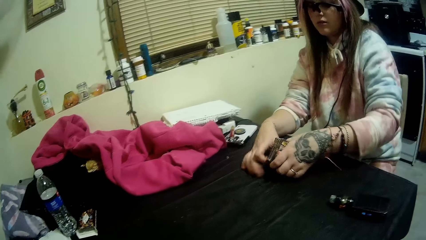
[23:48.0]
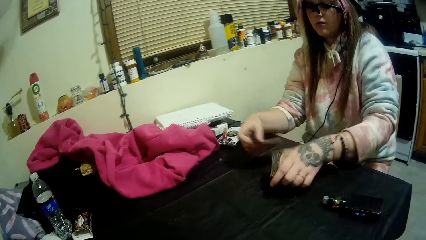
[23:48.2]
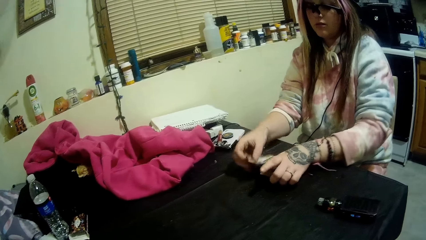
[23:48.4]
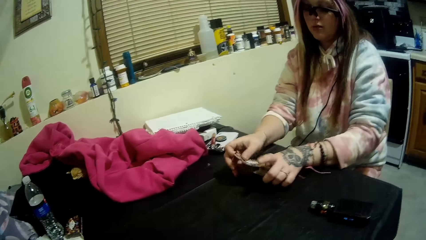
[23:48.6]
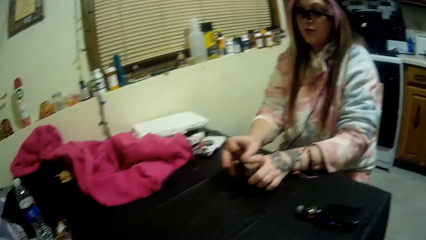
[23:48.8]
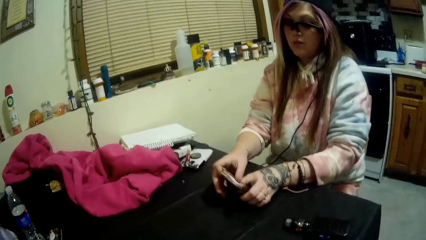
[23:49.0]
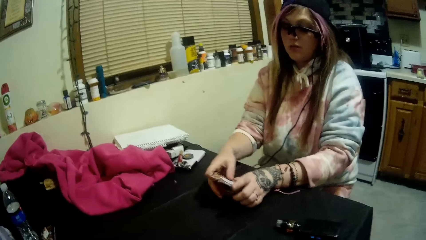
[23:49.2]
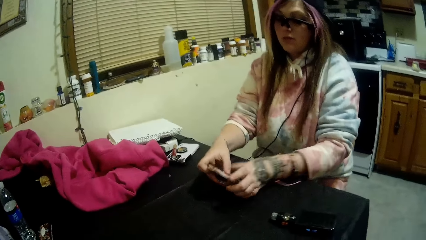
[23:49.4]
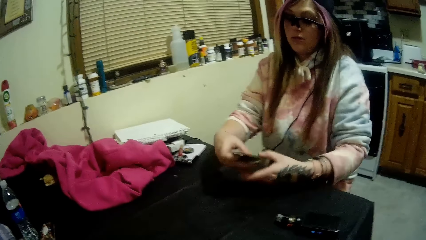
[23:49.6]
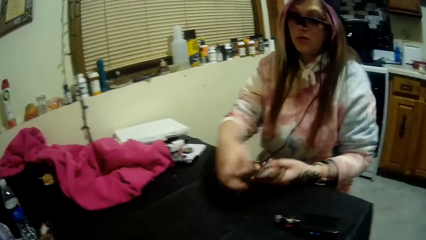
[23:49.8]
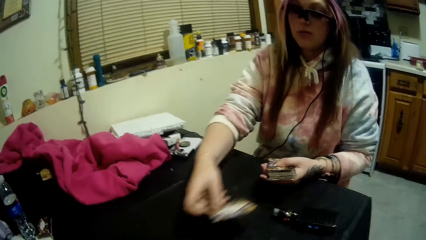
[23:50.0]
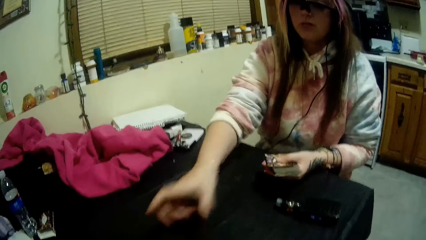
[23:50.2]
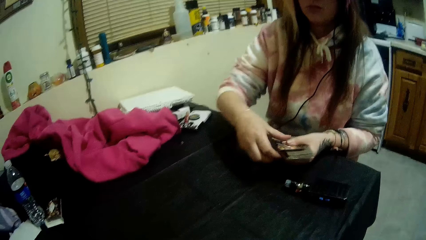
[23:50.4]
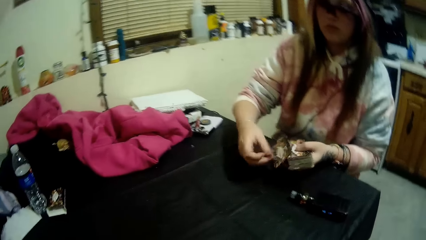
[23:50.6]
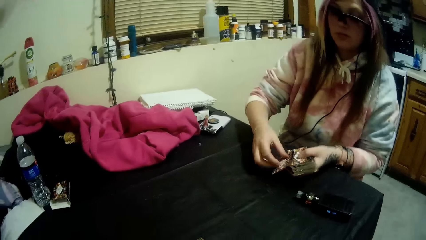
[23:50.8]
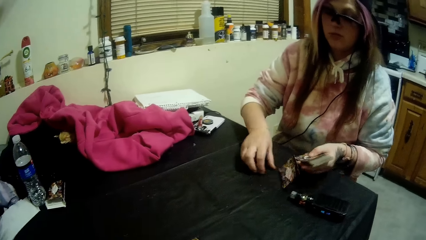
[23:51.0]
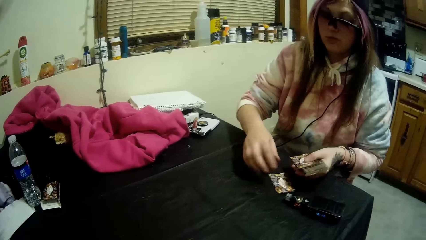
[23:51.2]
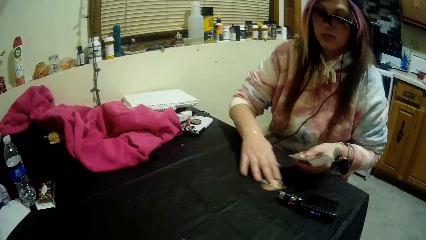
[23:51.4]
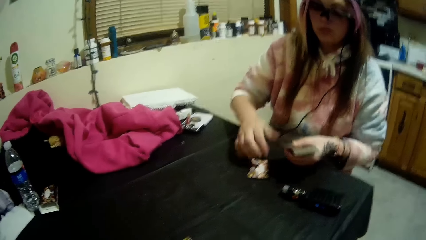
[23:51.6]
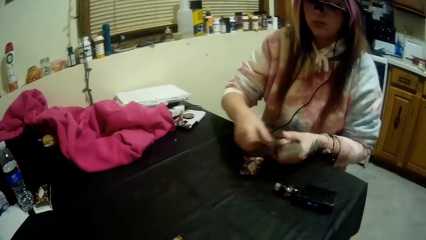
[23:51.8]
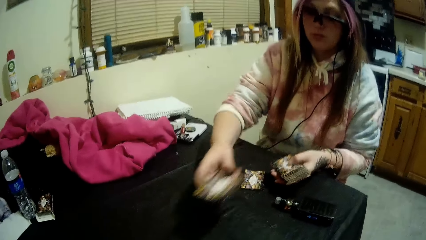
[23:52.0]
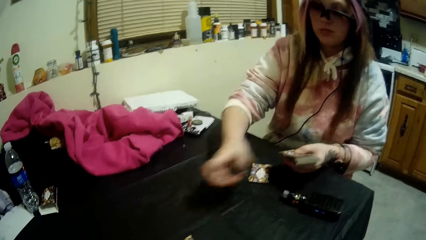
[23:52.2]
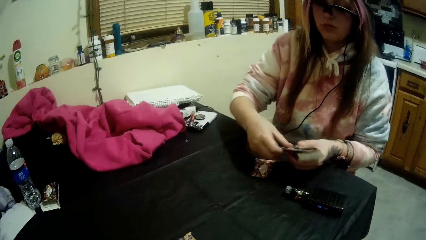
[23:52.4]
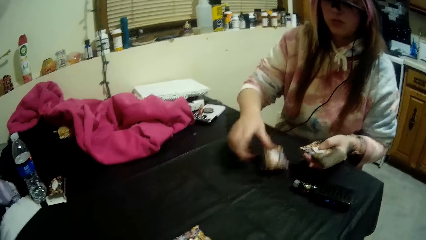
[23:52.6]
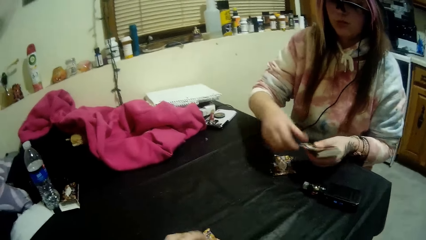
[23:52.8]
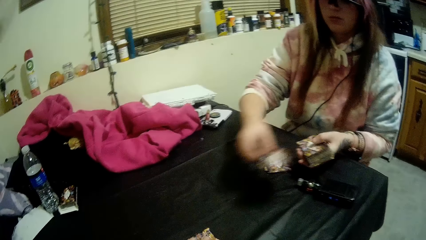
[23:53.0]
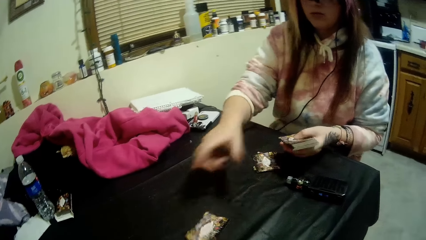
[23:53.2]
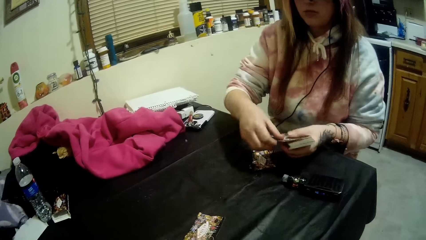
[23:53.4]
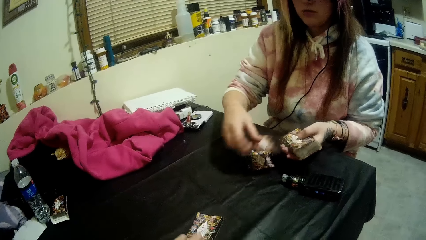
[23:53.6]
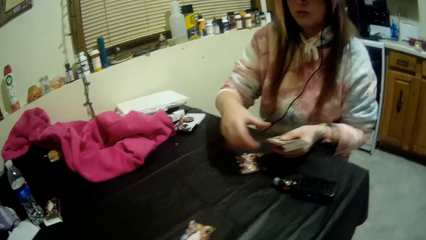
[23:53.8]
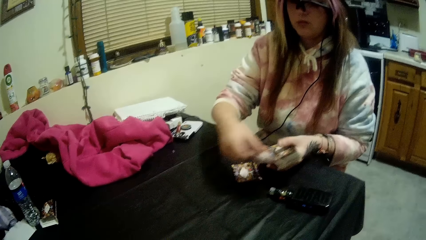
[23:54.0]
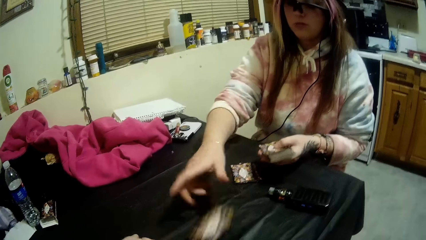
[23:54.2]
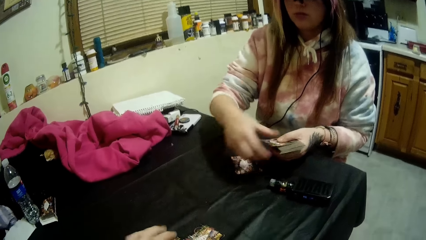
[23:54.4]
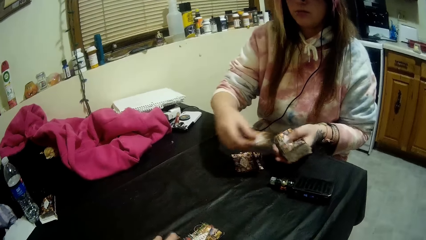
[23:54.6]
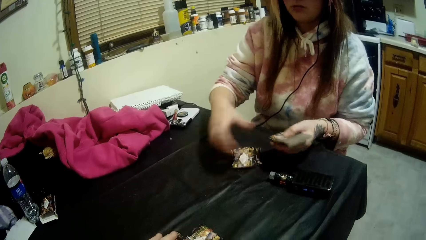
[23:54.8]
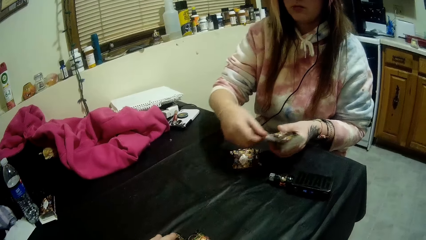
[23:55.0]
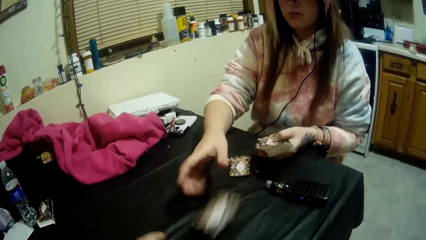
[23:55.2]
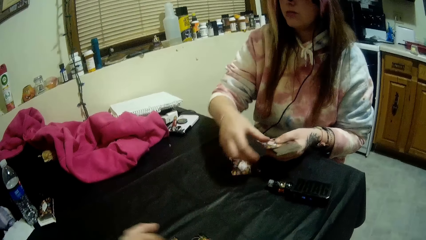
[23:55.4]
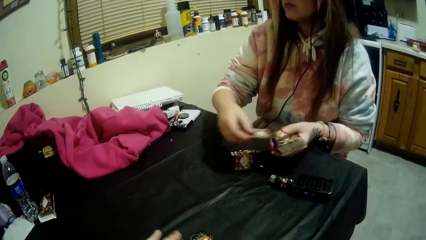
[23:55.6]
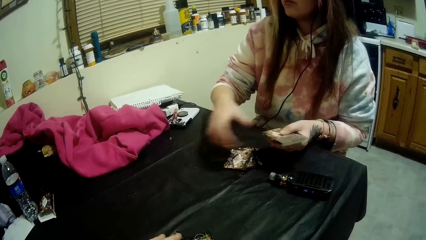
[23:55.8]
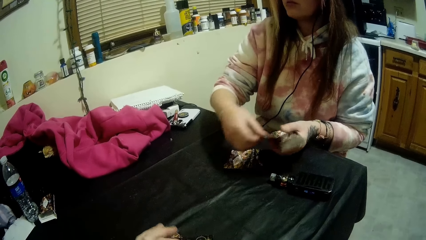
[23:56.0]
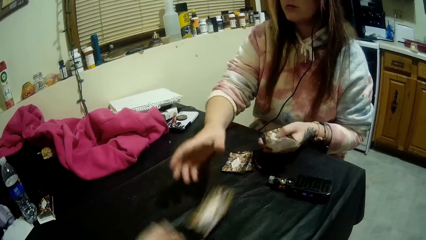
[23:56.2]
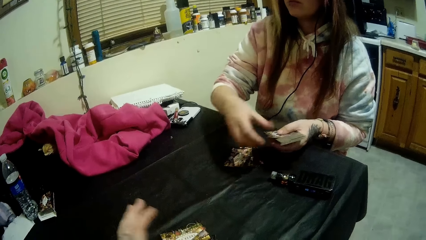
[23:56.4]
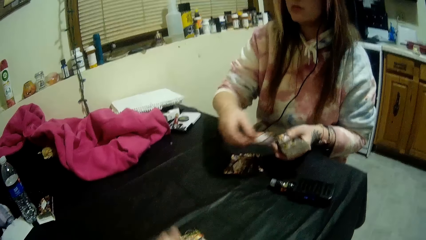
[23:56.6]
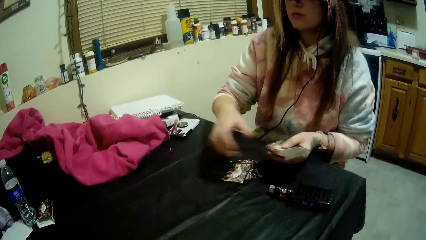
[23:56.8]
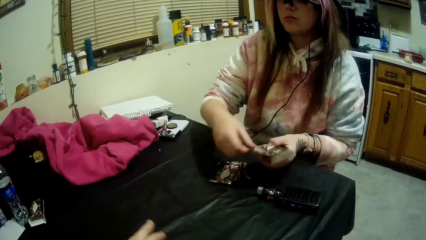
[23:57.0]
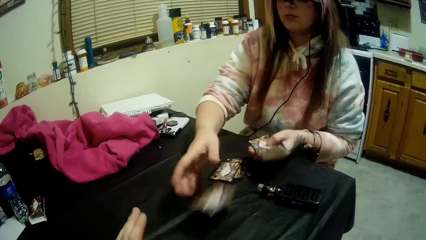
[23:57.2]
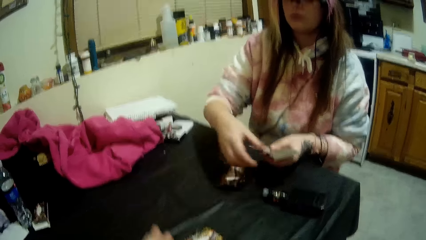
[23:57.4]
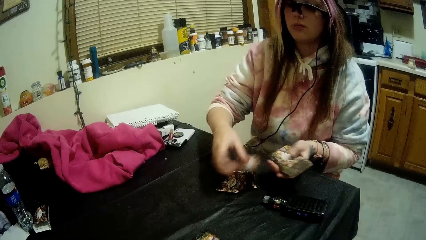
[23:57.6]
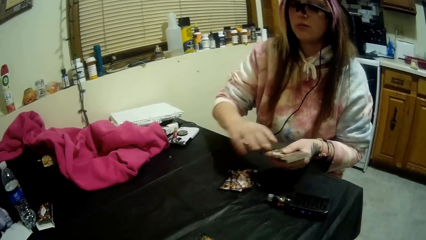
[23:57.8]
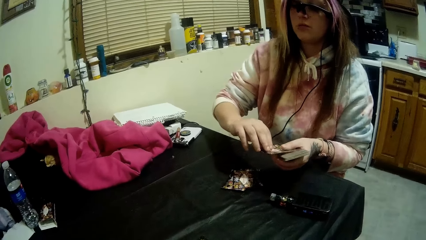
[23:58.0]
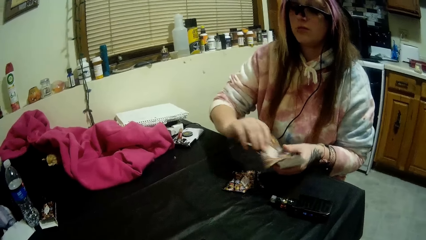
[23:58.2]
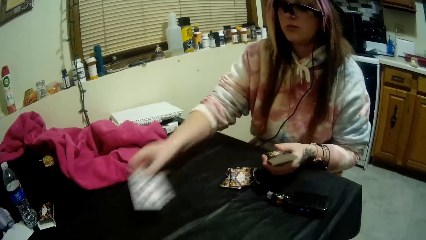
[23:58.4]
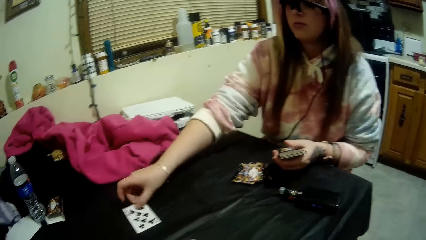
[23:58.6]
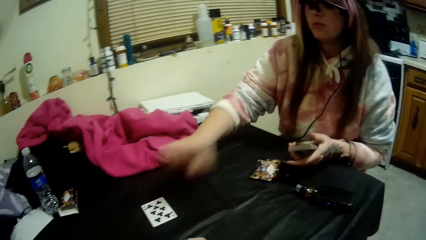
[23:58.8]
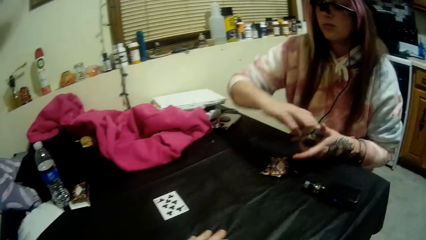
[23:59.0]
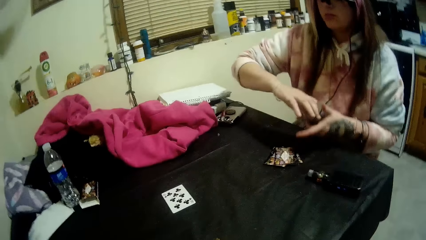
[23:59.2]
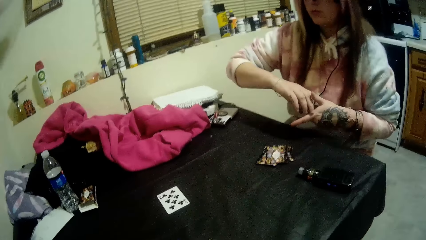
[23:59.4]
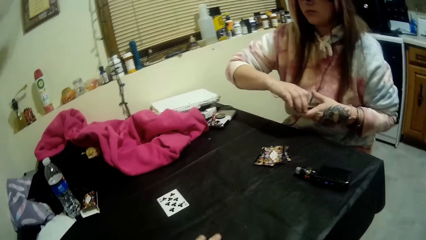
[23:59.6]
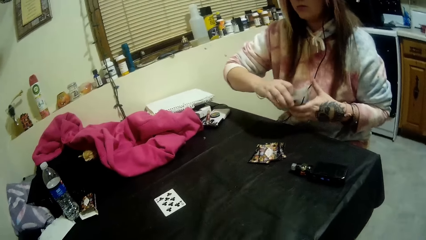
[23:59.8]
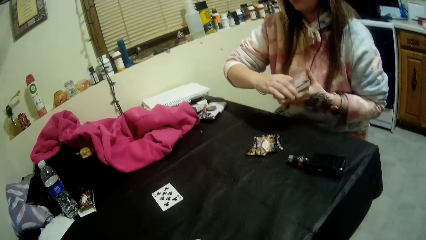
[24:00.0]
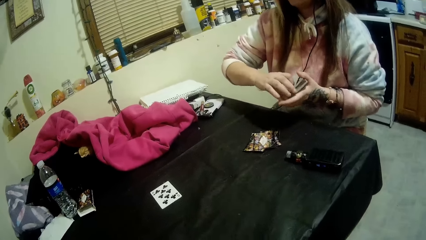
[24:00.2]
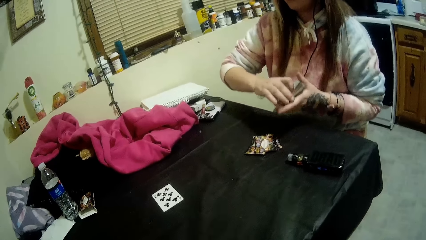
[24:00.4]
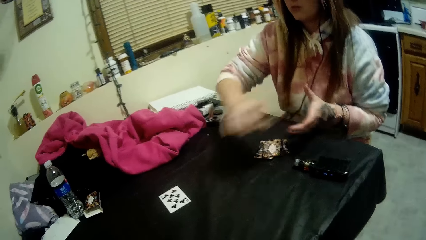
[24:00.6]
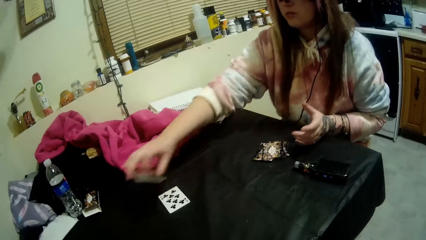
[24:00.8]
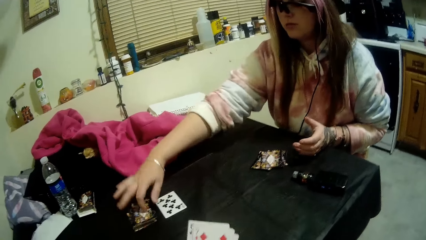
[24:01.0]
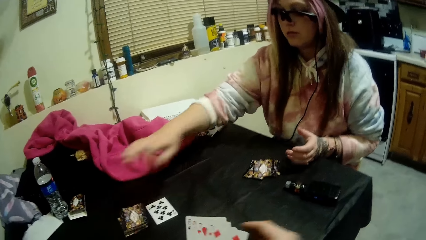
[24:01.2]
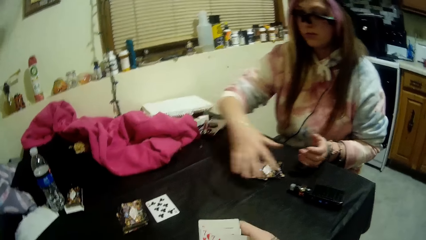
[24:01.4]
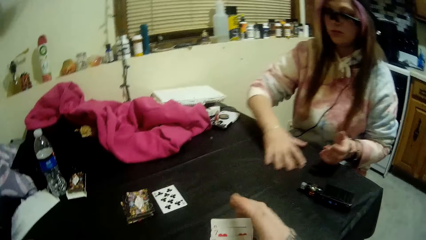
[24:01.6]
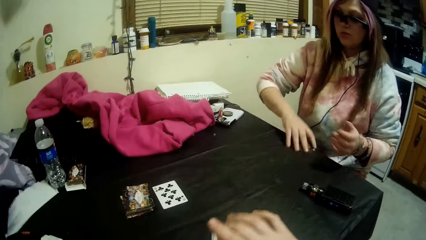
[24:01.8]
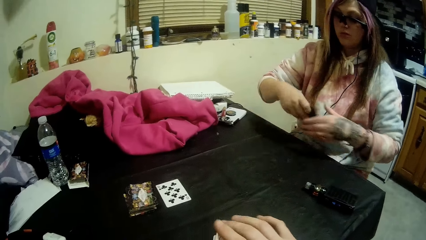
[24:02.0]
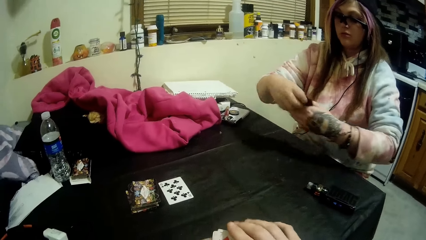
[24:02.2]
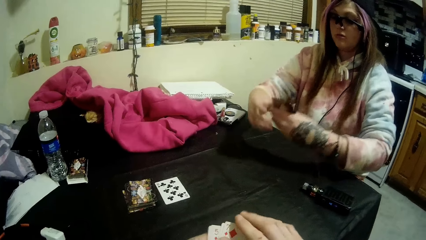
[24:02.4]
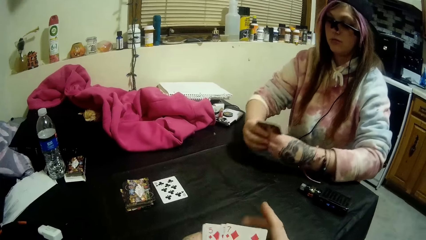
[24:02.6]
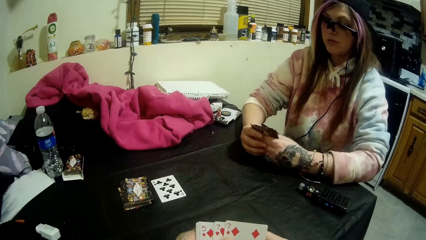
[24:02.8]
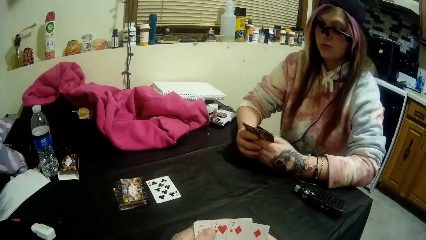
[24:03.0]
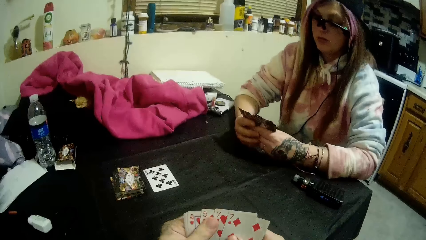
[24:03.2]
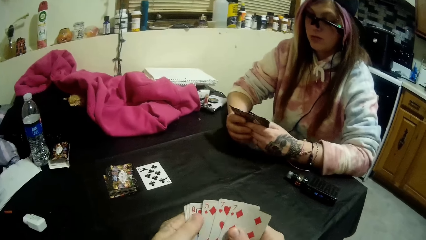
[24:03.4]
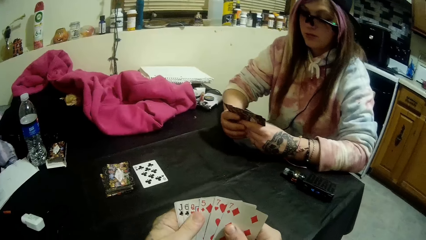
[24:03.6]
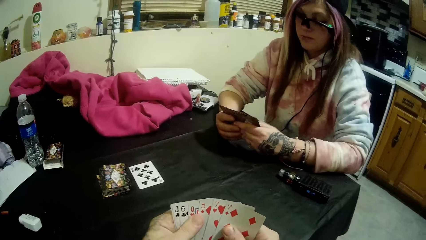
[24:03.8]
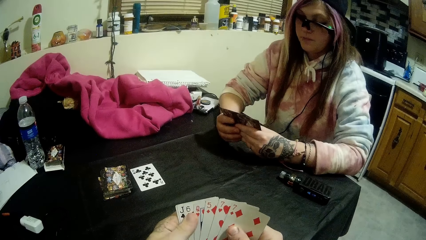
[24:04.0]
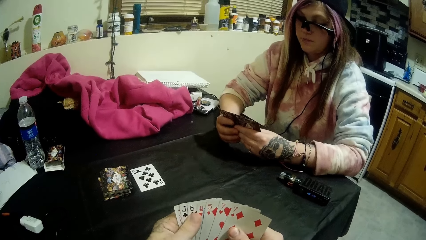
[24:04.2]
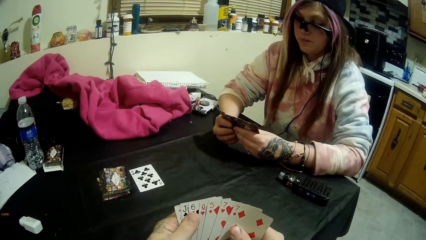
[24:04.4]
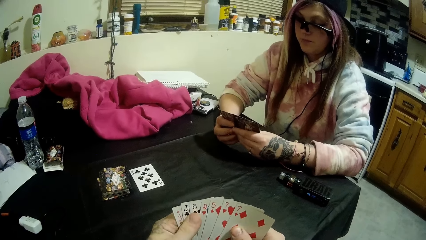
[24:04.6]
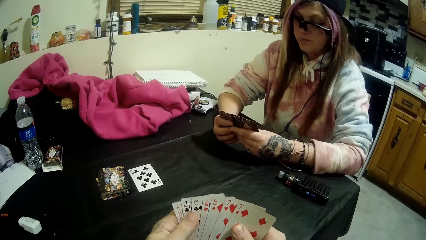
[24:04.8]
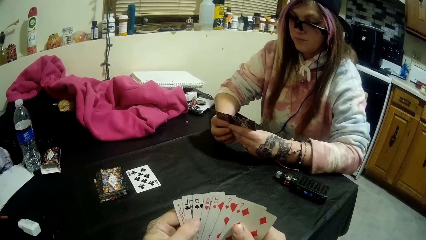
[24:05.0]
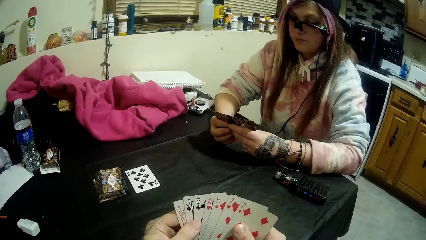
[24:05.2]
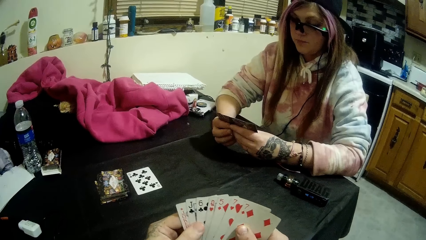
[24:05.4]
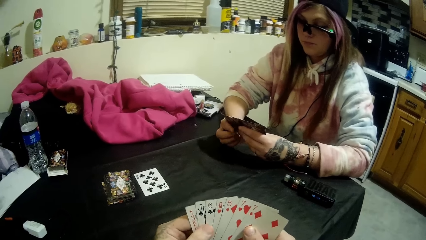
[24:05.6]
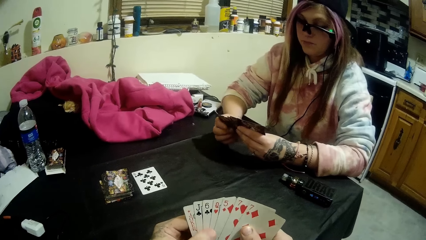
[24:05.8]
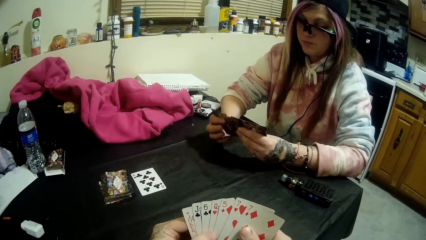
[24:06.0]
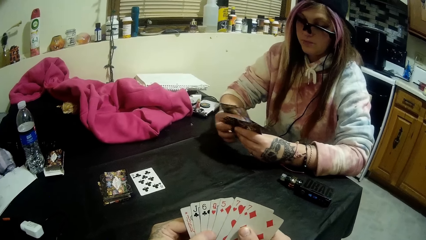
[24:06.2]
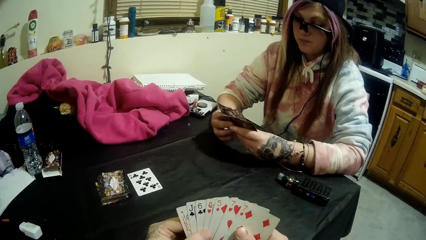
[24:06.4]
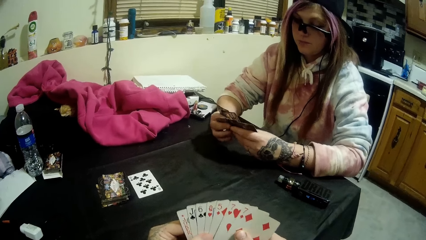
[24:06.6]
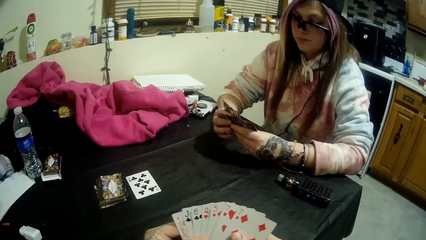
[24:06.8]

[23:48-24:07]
The woman distributes cards among them. The woman turns a card on the table and drops a card on the table beside the closed deck with her right hand. The camera wearer places cards on the table. The woman drops the closed deck of playing cards on the table and picks up her playing cards from the top of the table. The camera wearer looks at the cards in hand.
